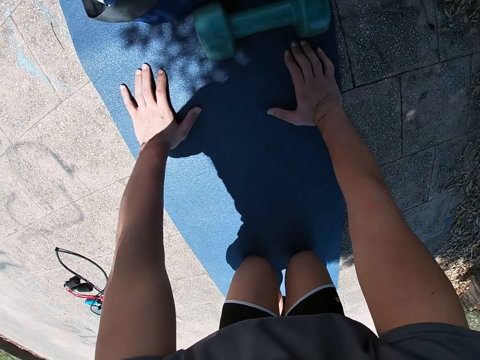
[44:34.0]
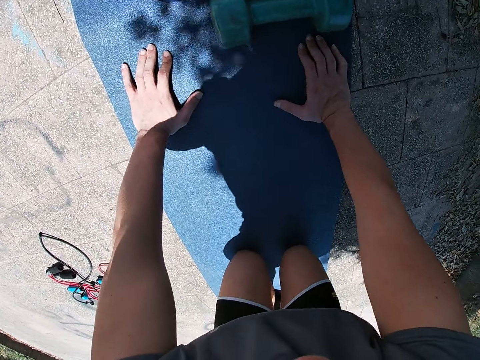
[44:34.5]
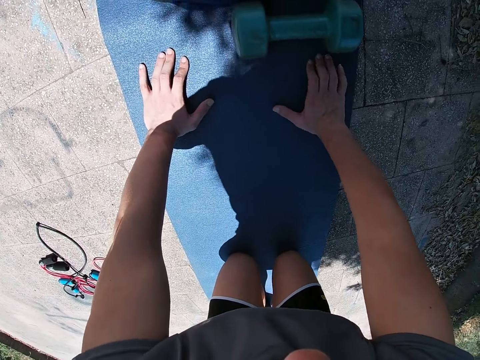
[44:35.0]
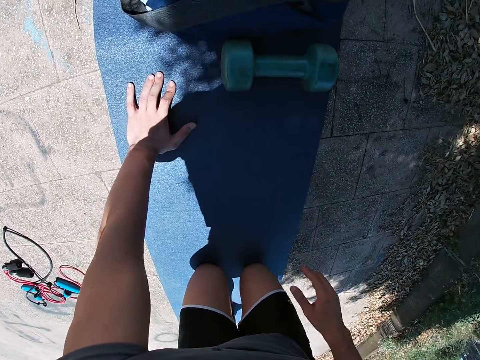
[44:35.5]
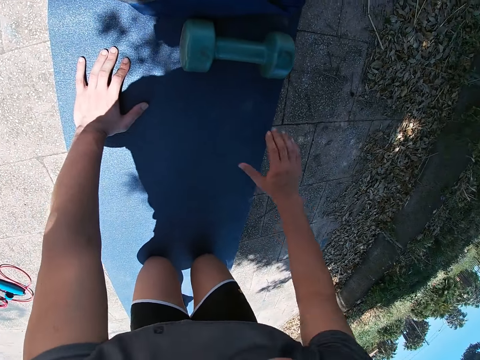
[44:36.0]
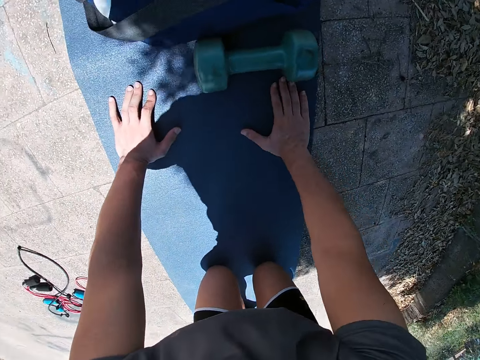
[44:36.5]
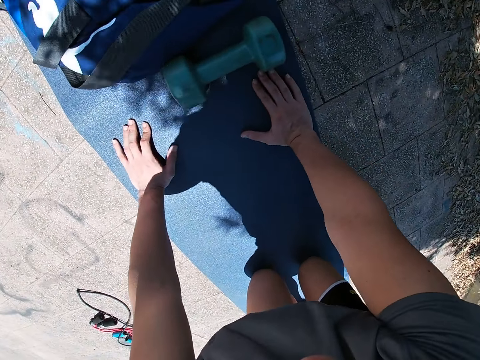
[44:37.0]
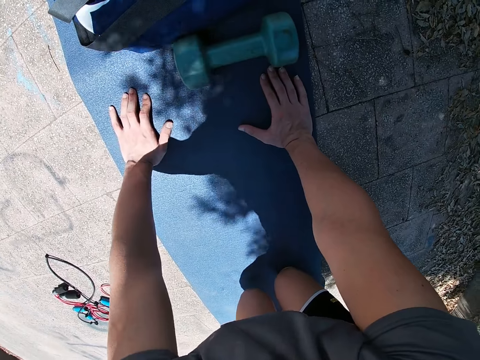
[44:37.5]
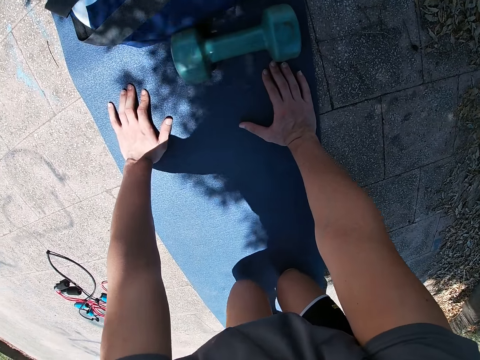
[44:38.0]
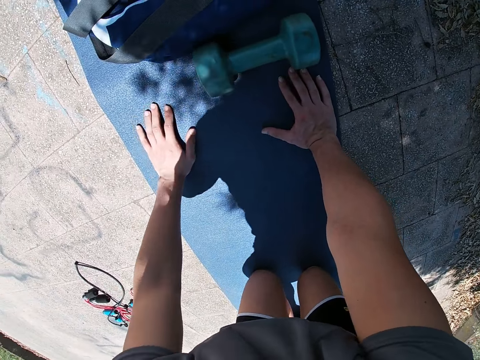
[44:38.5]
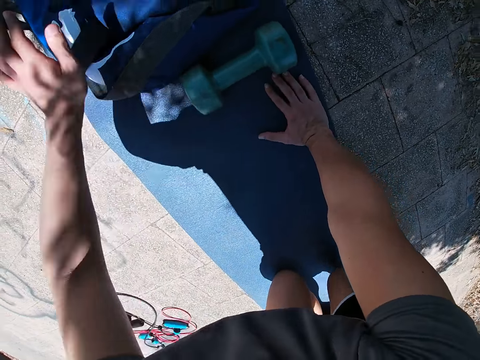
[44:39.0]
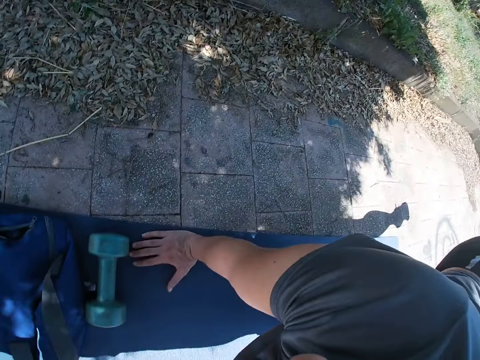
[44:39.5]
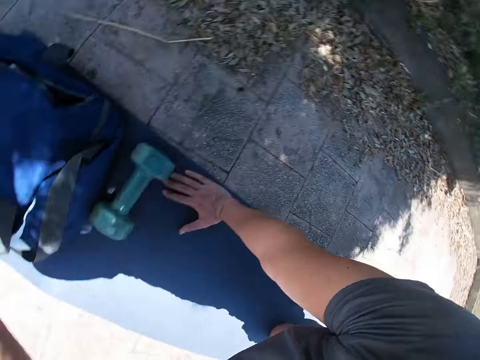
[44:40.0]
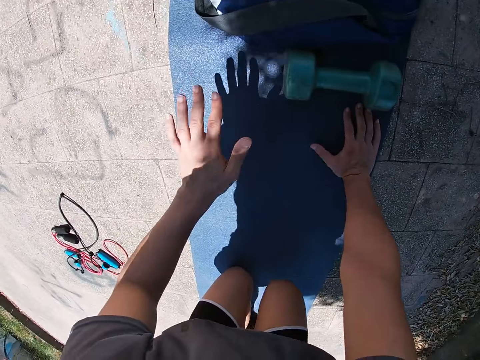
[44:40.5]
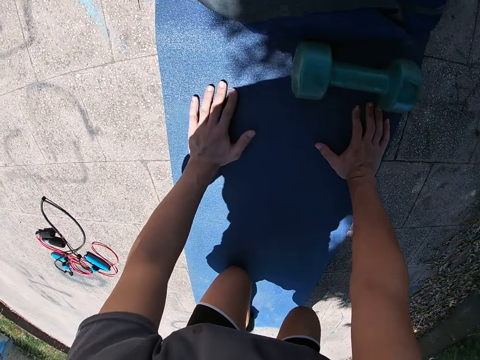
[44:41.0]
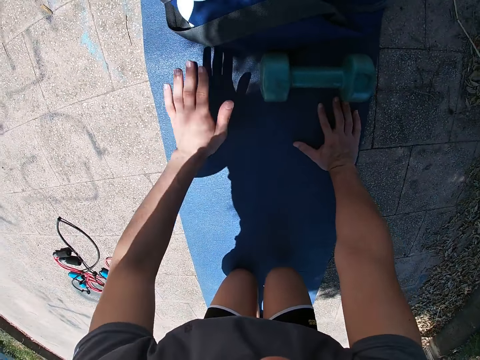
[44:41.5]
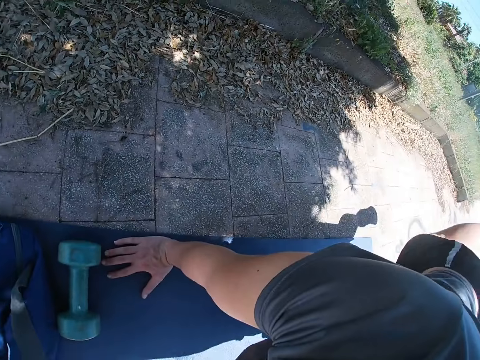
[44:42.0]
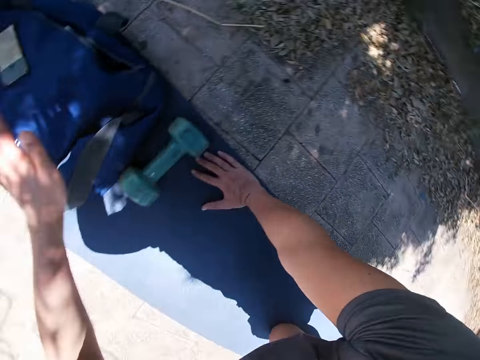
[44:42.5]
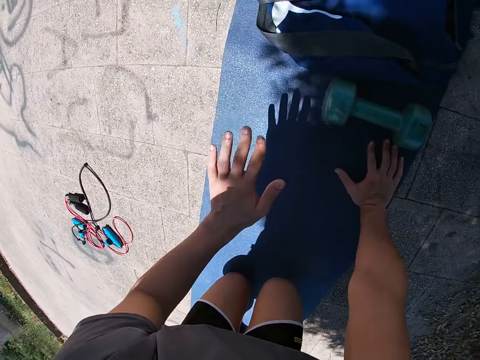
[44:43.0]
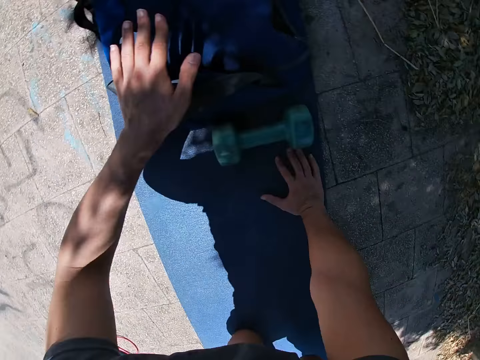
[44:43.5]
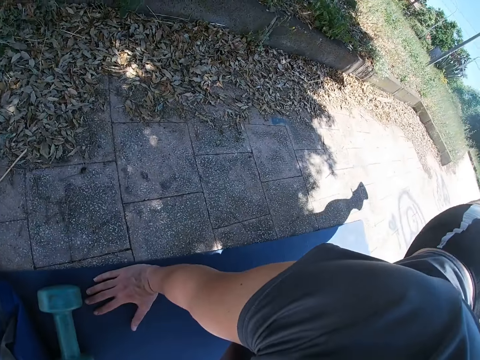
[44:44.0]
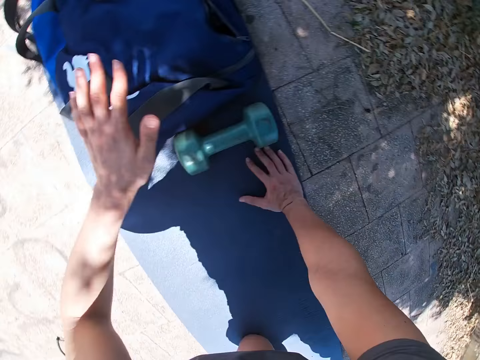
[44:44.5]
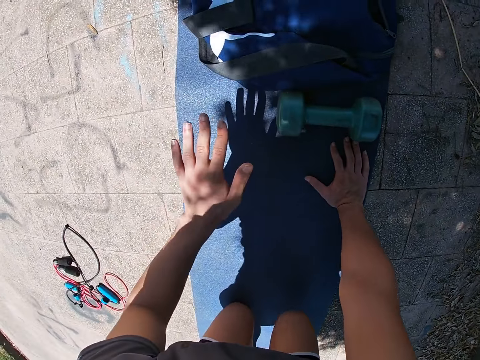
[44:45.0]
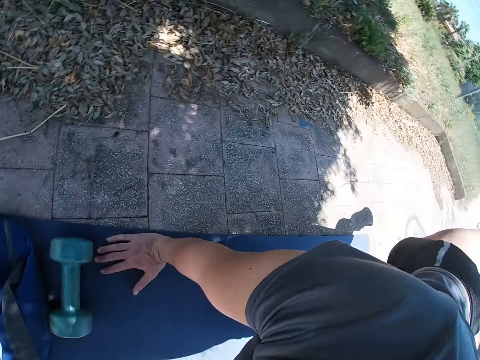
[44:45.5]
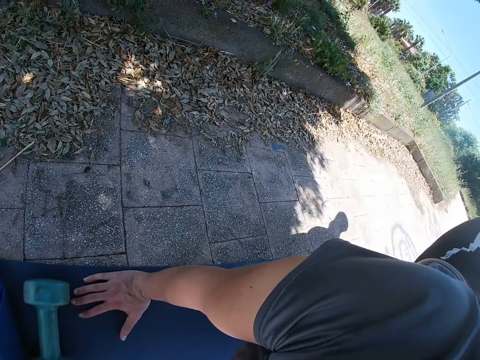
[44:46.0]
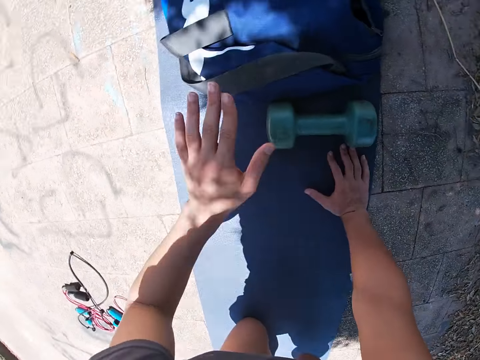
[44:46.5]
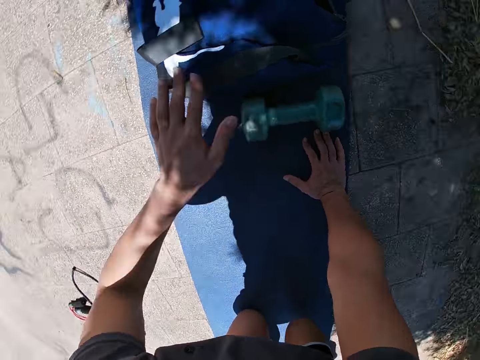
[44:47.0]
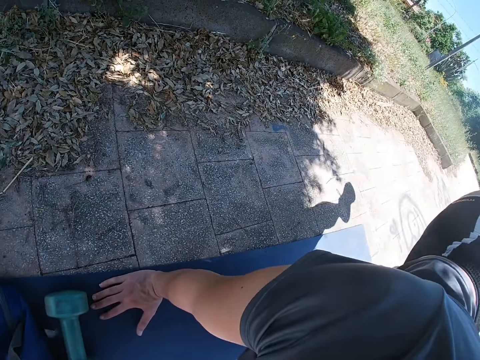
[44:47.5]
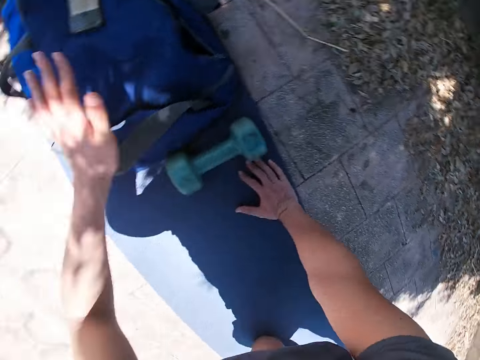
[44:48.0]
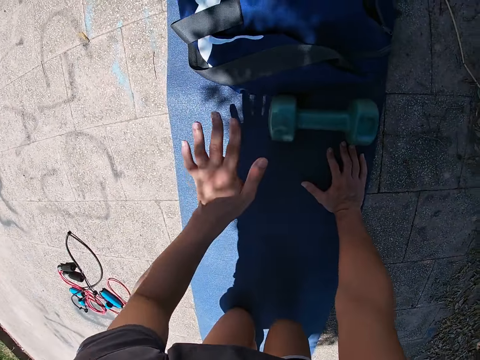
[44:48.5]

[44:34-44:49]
The camera wearer works out on the mat. They stretch the left hand. They raise the left hand. They lower the left hand. They raise the left hand. They lower the left hand. They raise the left hand. They lower the hand. They raise the left hand. They lower the left hand. They raise the left hand. They lower the left hand.

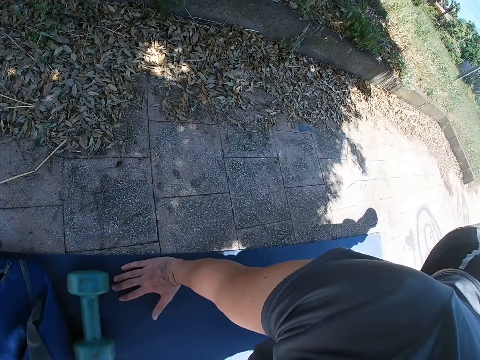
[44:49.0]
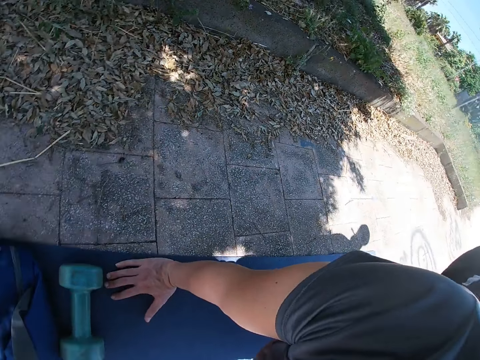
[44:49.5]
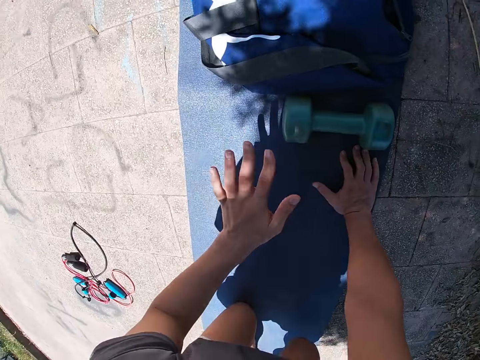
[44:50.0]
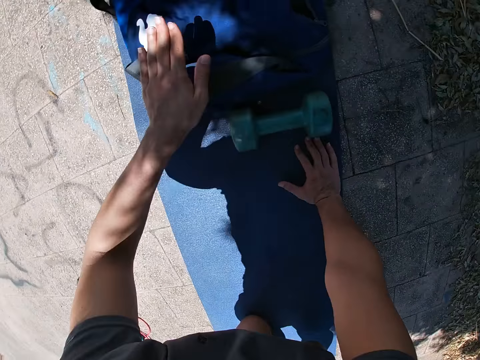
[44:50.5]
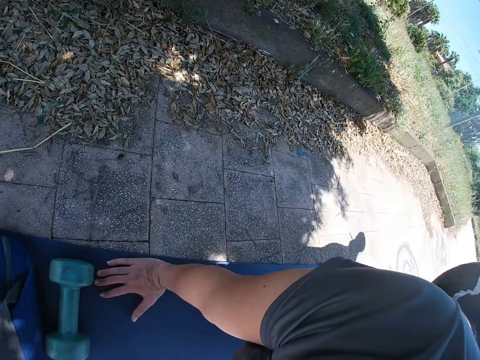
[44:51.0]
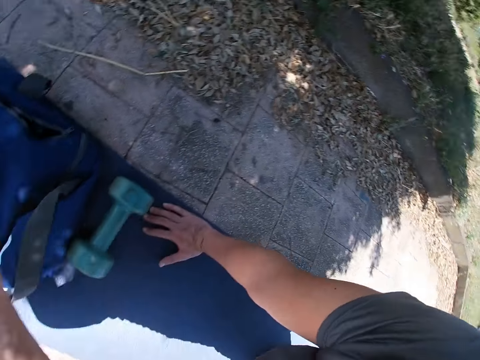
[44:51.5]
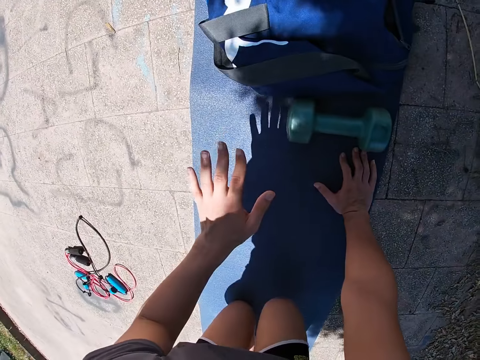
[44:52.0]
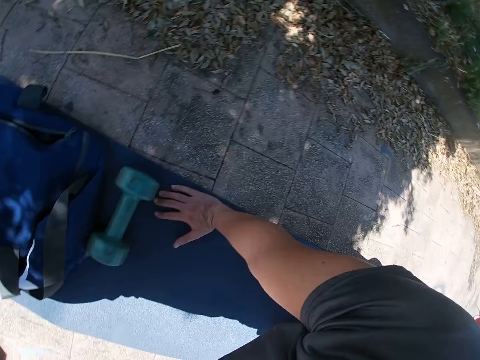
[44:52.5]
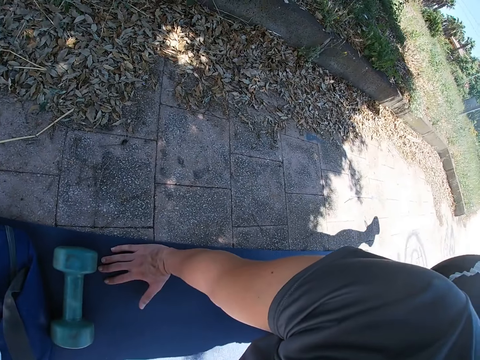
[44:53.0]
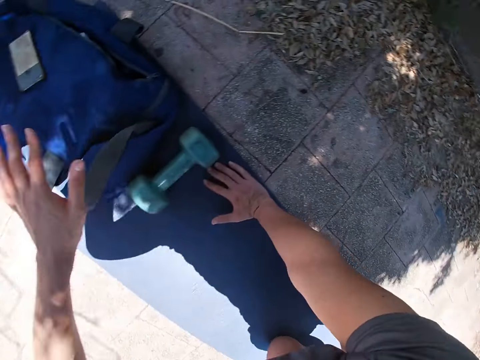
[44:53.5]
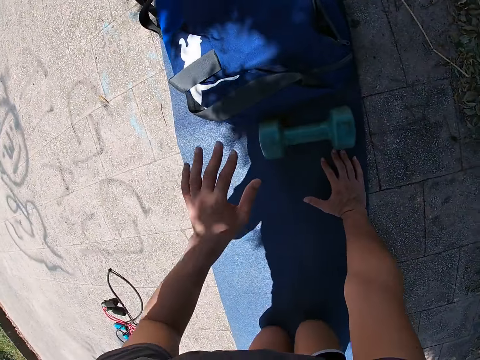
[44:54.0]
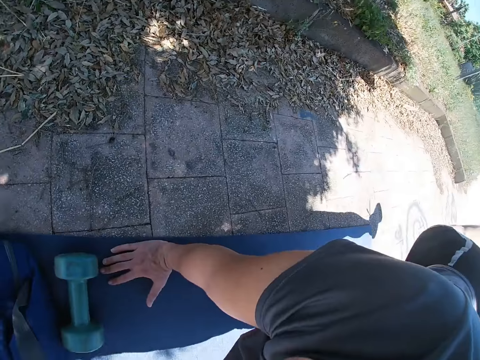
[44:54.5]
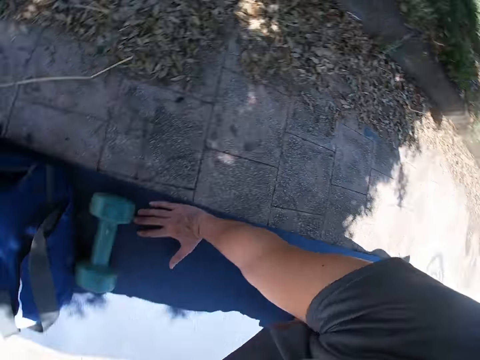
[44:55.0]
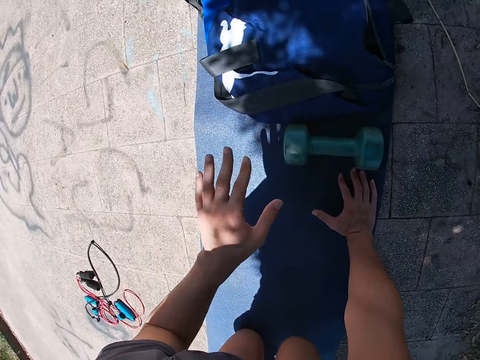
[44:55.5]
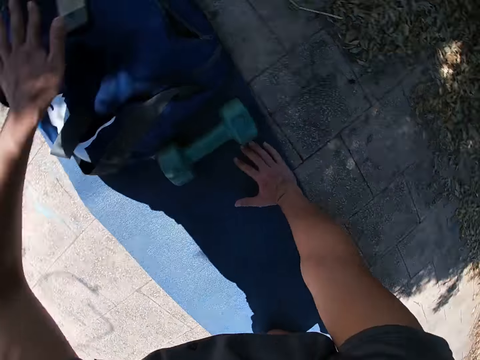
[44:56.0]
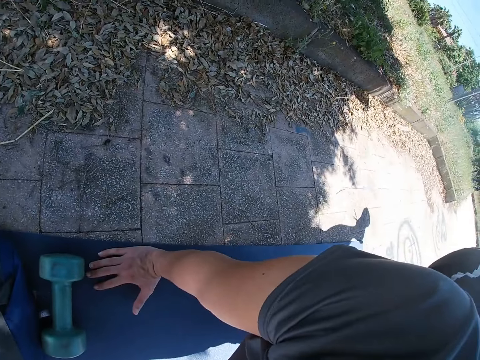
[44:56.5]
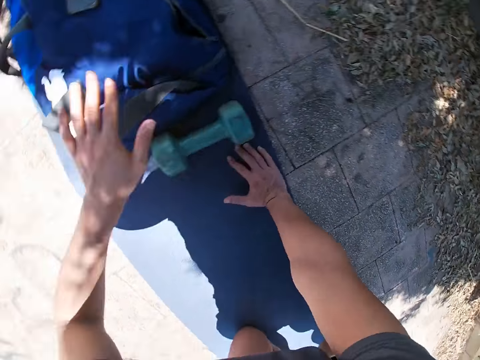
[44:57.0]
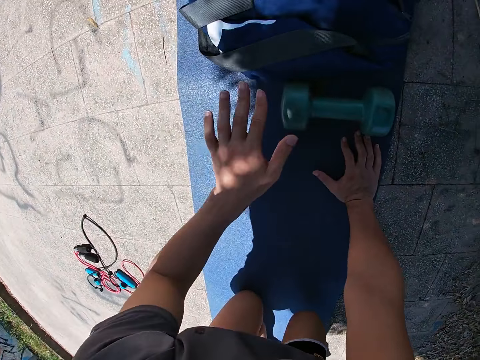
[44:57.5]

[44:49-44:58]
The camera wearer raises the left hand. They lower the left hand. They raise the left hand. They lower the left hand. They raise the left hand. They lower the left hand. They raise the hand. They lower the left hand.

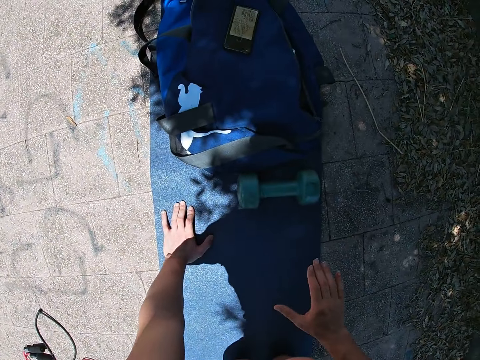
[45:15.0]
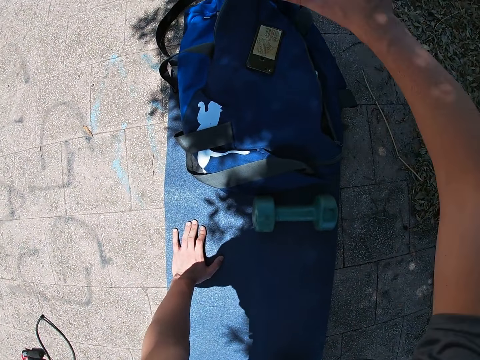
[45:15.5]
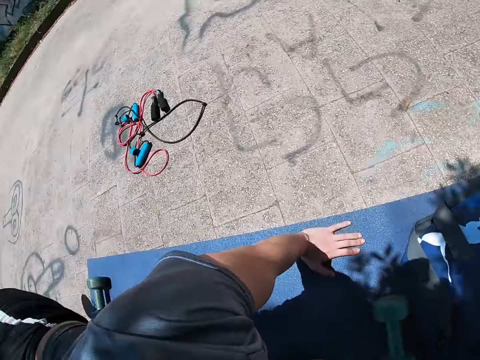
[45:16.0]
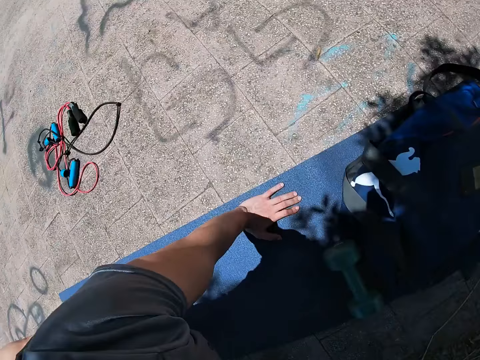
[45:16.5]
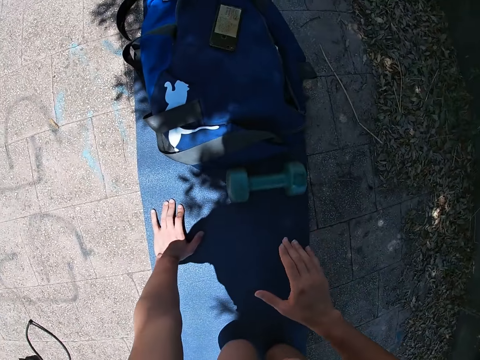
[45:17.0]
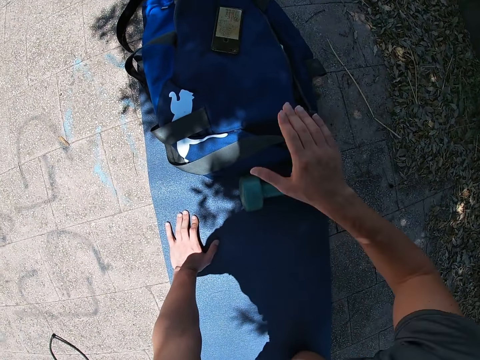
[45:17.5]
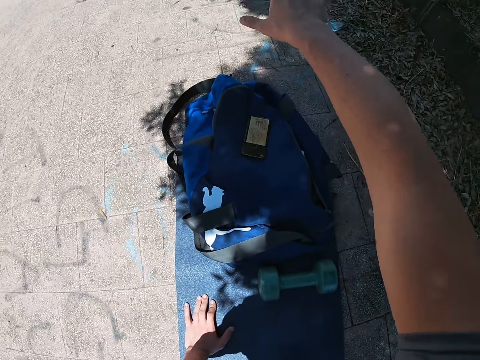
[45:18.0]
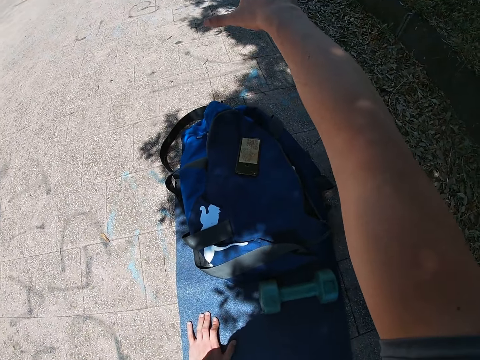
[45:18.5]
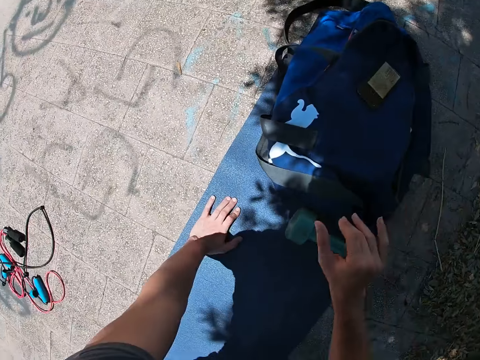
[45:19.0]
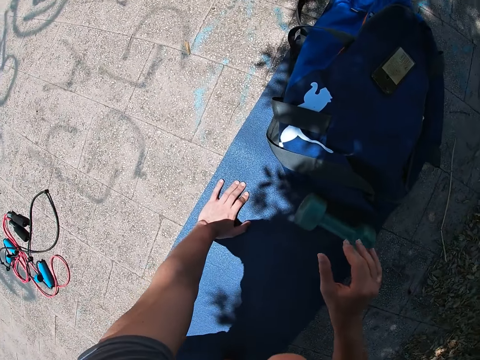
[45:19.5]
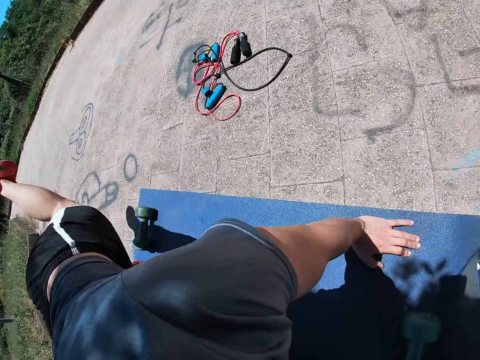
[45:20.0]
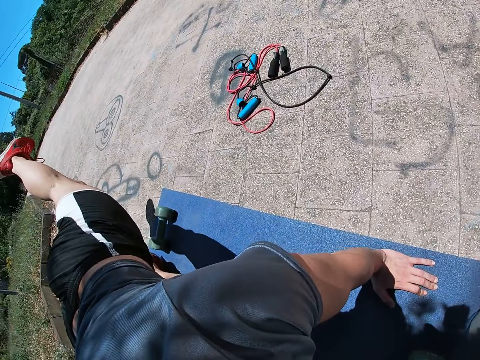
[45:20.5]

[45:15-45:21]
The camera wearer lowers the right hand. He stretches his right hand. He stretches his left leg. He stretches his right hand. He lowers his right hand above the ground. He stretches his right hand. He stretches his left leg.
